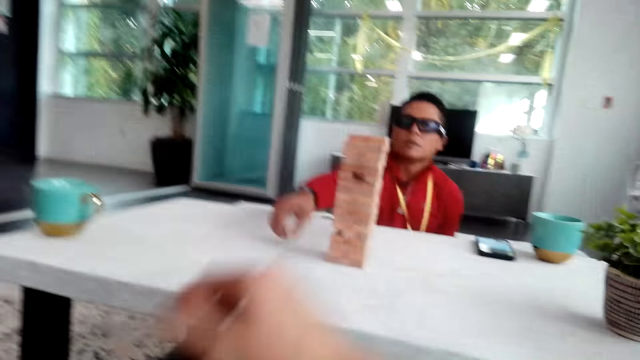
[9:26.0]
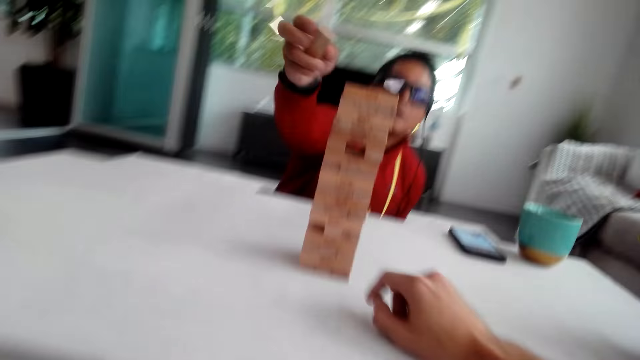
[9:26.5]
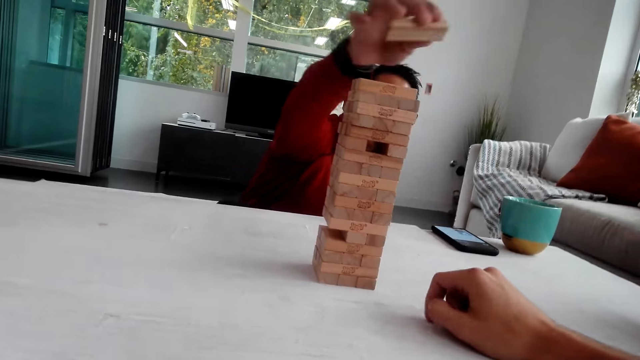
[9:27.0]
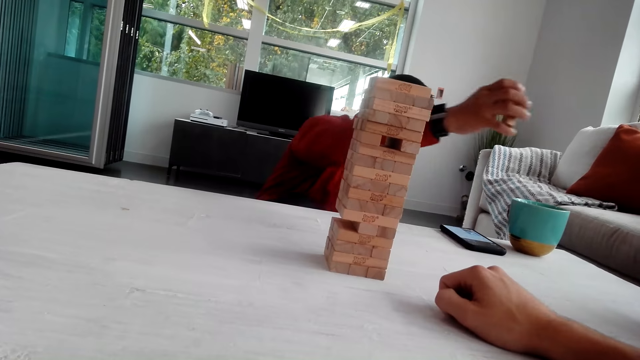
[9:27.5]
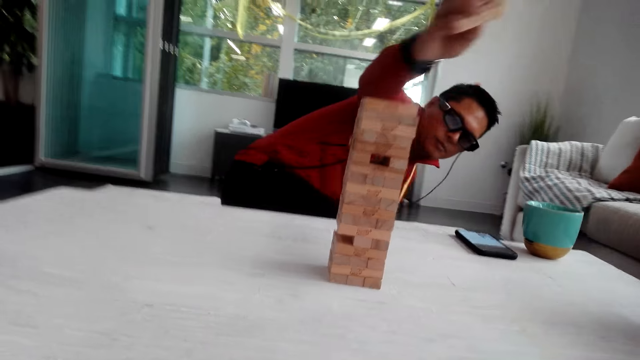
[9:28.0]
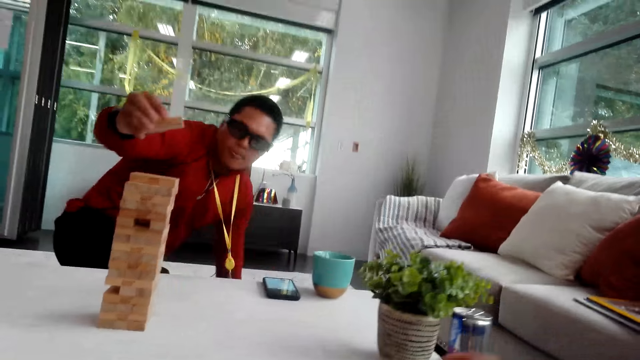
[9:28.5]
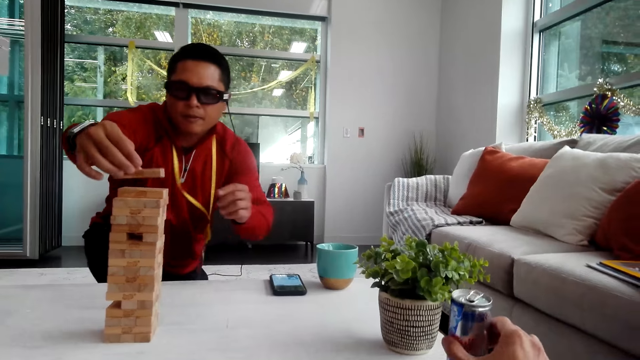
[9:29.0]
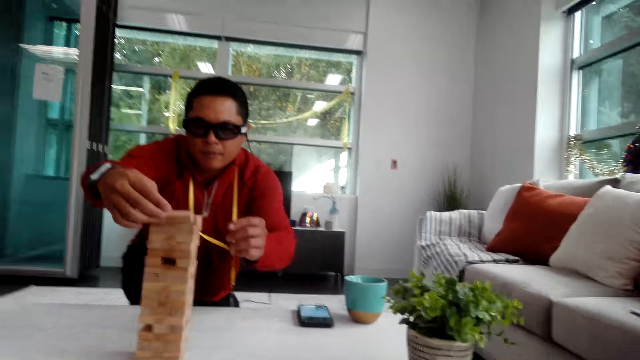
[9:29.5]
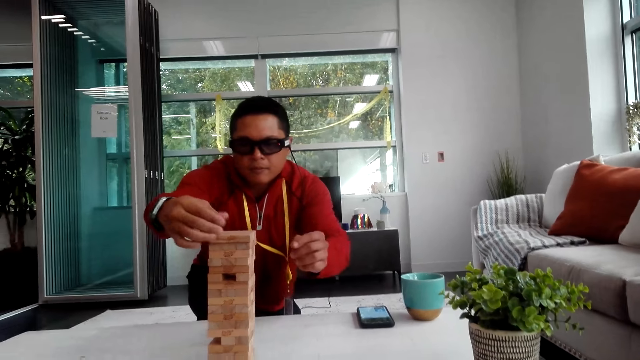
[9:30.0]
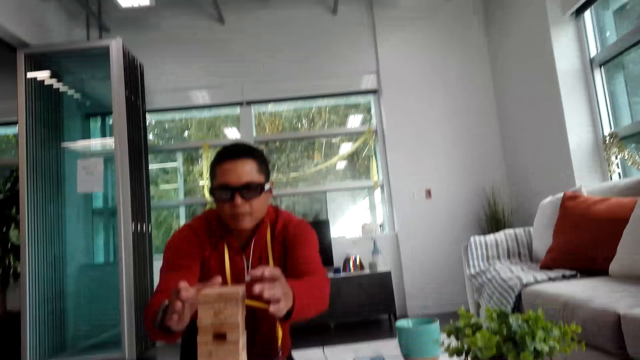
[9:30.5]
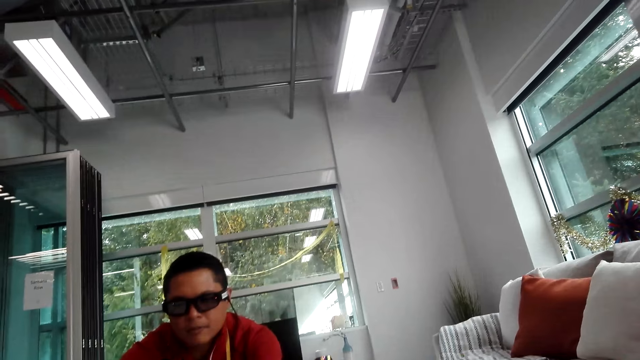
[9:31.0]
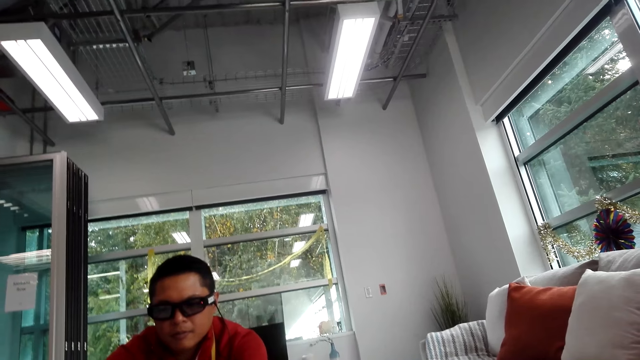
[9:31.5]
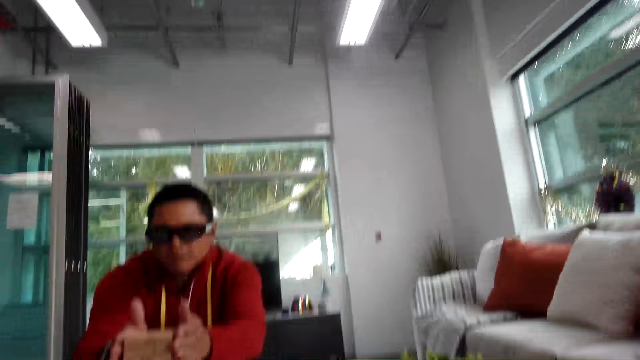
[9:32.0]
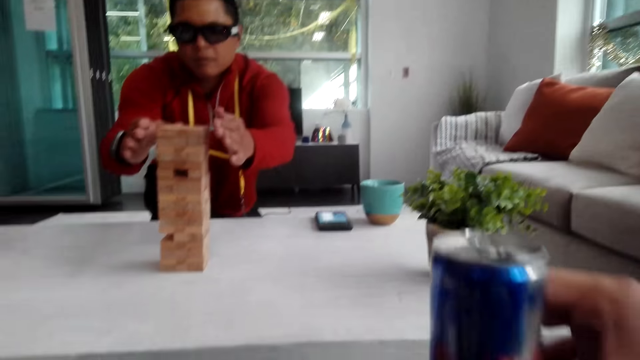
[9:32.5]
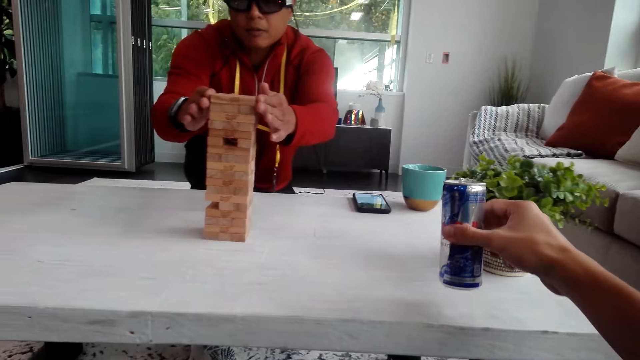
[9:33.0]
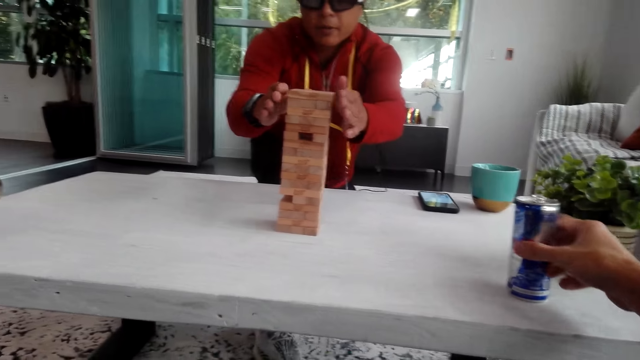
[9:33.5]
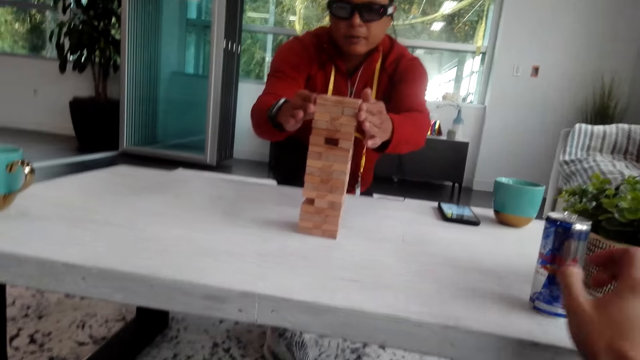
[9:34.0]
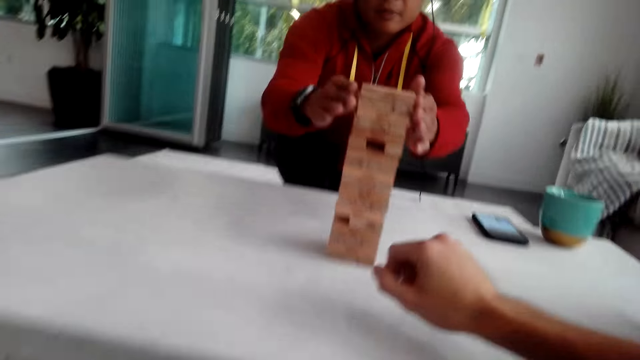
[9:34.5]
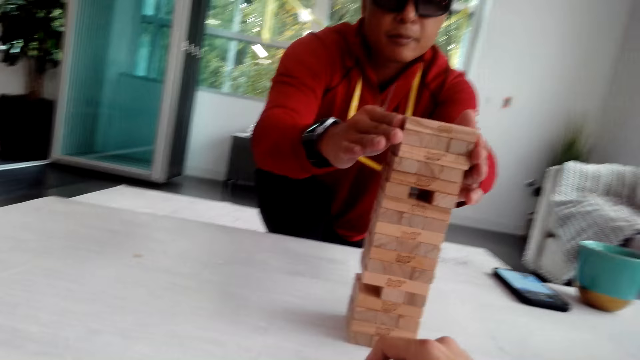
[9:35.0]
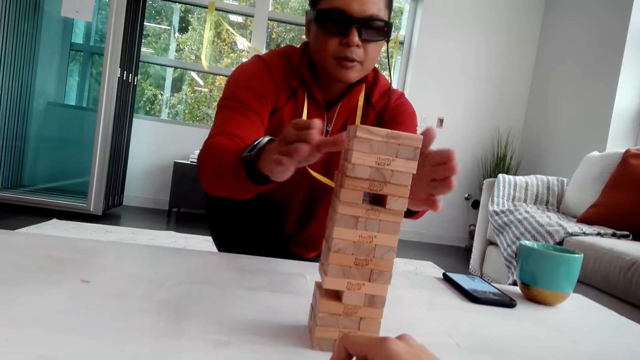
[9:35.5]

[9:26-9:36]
The camera wearer looks on the other side. A man drops the jenga. He picks up the jenga. The man stands beside the table. He puts the wooden block on top of the tower. The camera wearer puts the can on the table.

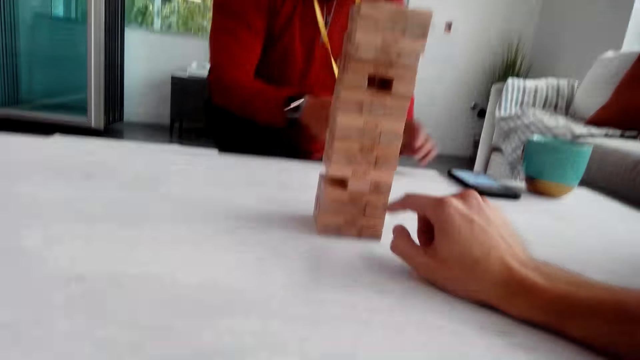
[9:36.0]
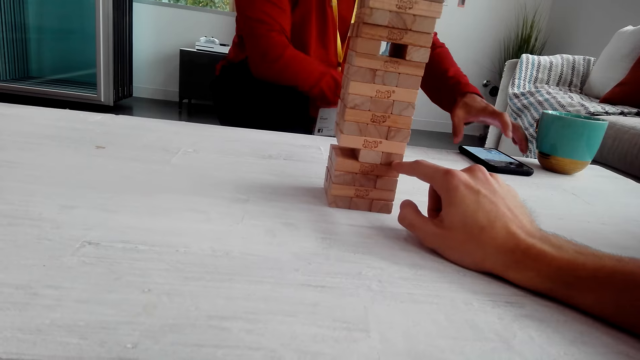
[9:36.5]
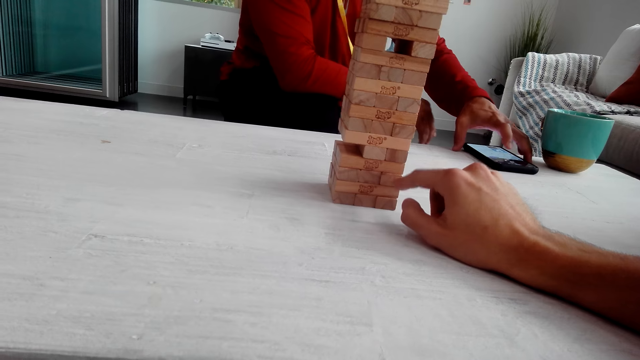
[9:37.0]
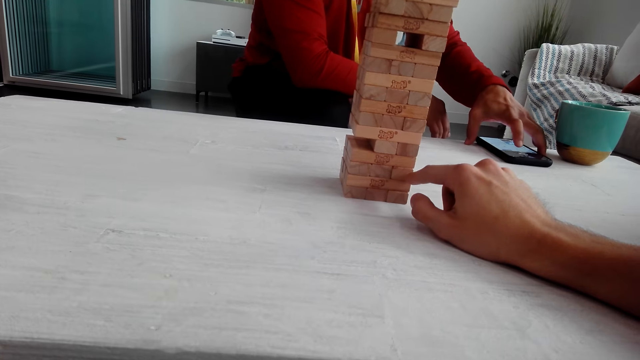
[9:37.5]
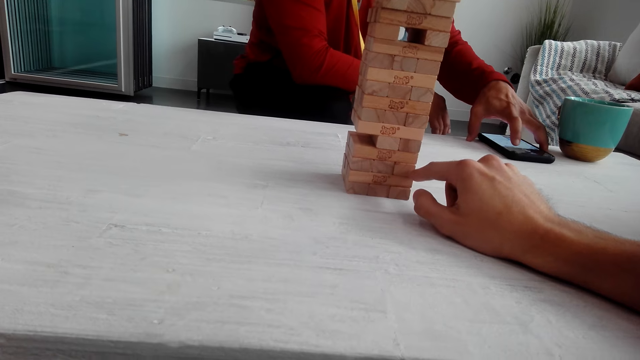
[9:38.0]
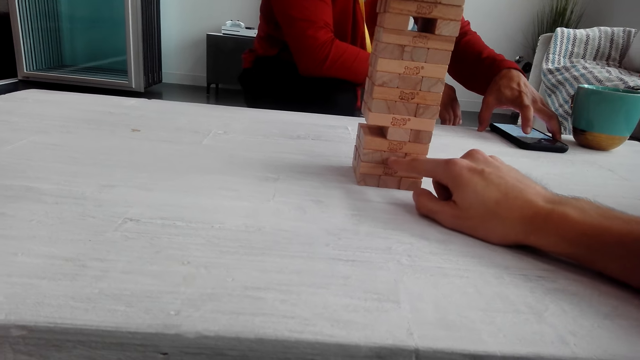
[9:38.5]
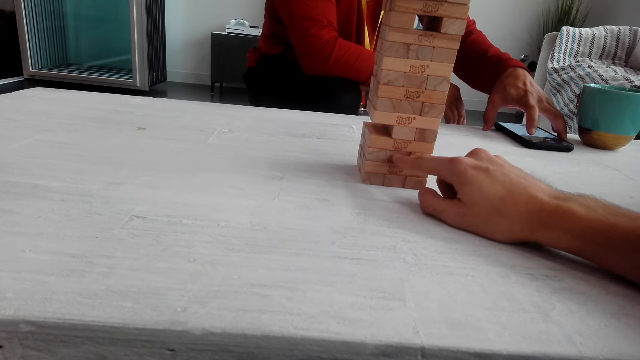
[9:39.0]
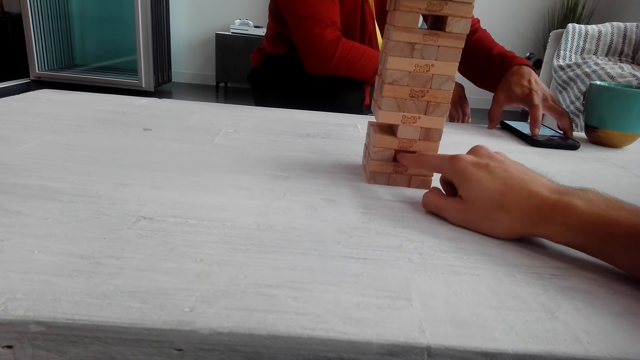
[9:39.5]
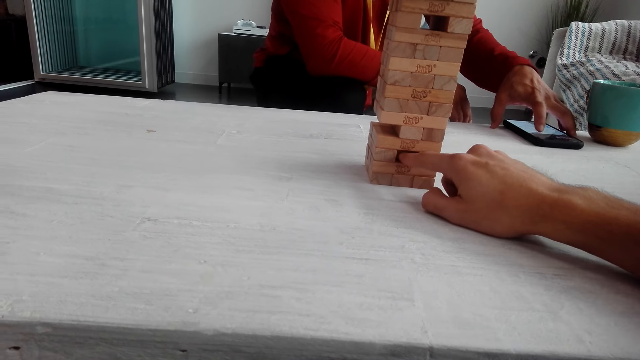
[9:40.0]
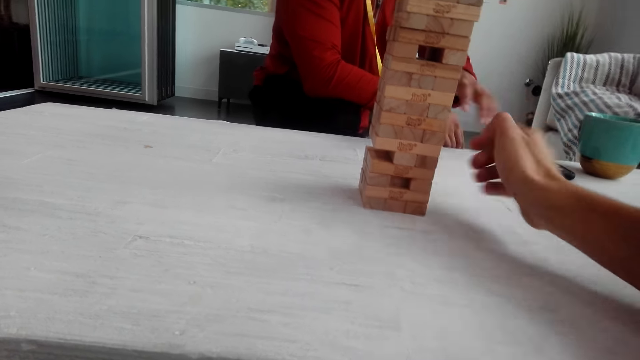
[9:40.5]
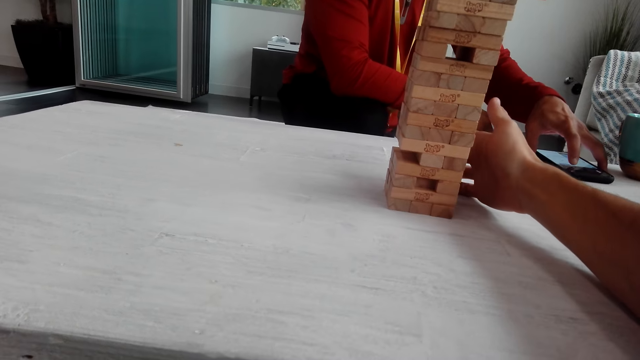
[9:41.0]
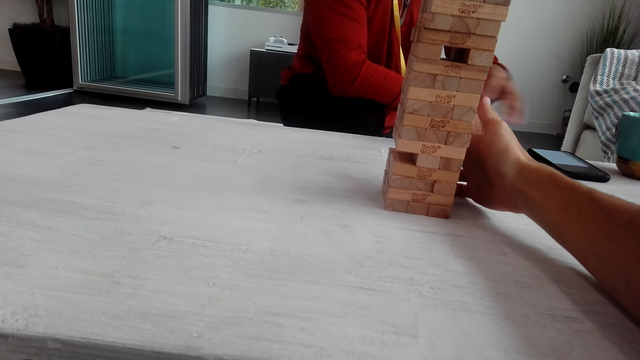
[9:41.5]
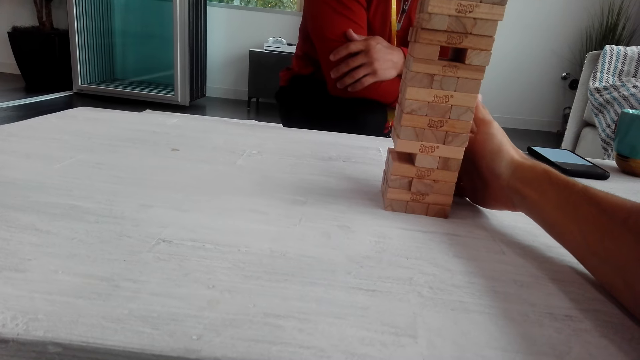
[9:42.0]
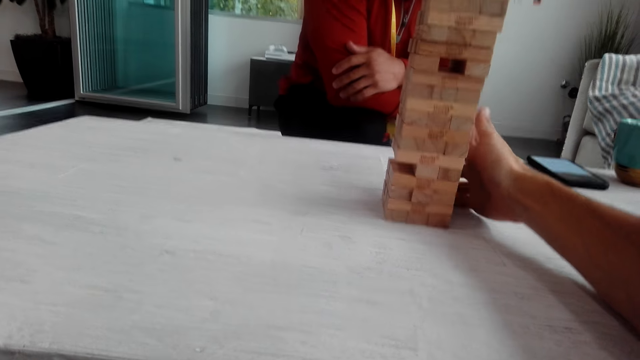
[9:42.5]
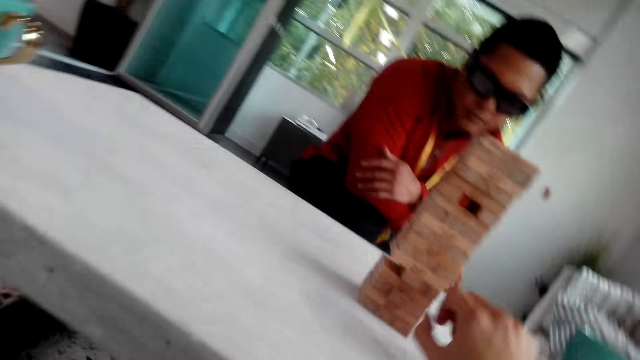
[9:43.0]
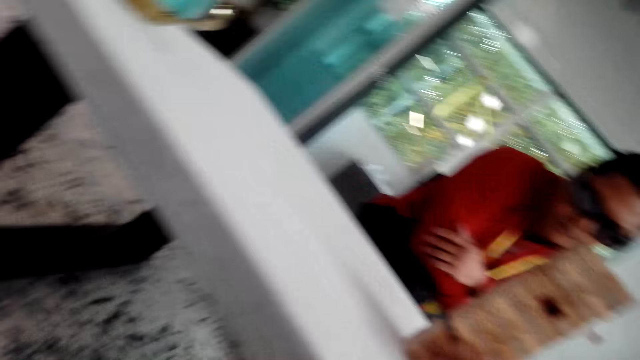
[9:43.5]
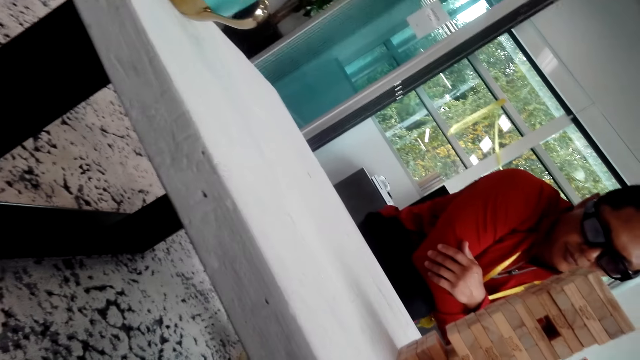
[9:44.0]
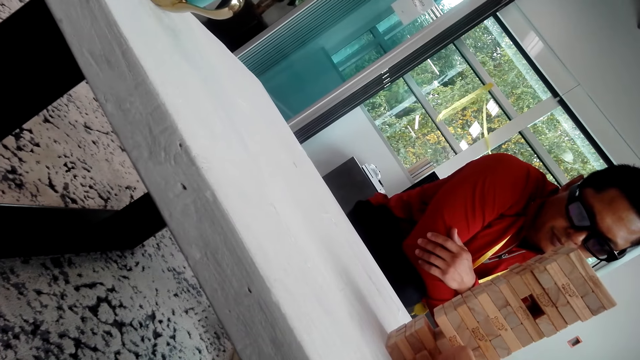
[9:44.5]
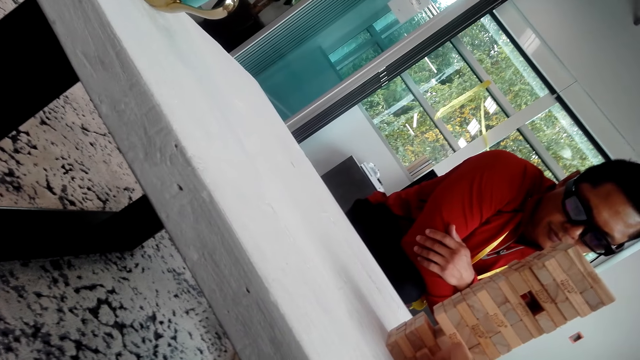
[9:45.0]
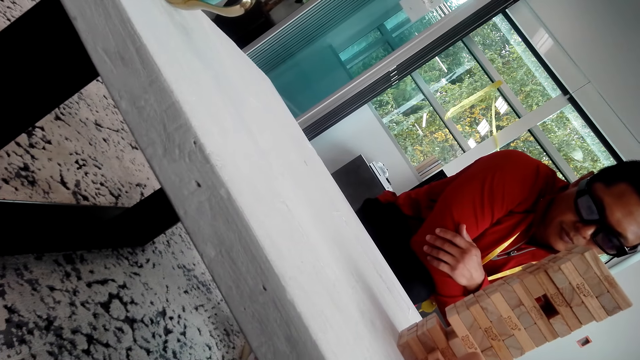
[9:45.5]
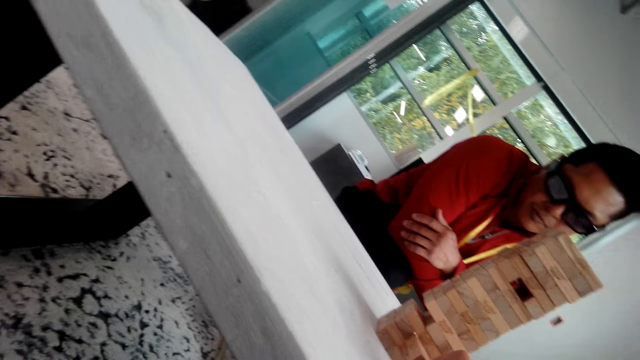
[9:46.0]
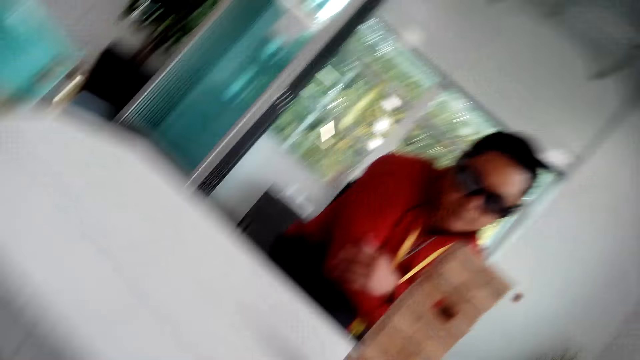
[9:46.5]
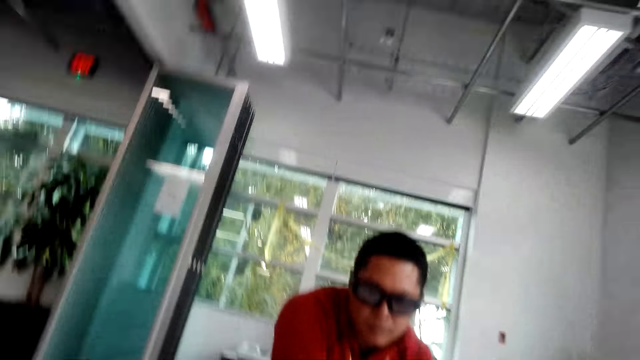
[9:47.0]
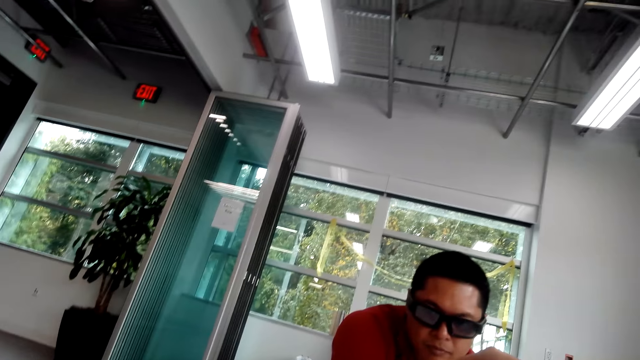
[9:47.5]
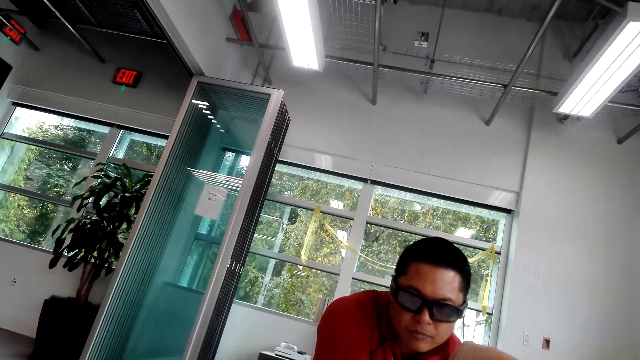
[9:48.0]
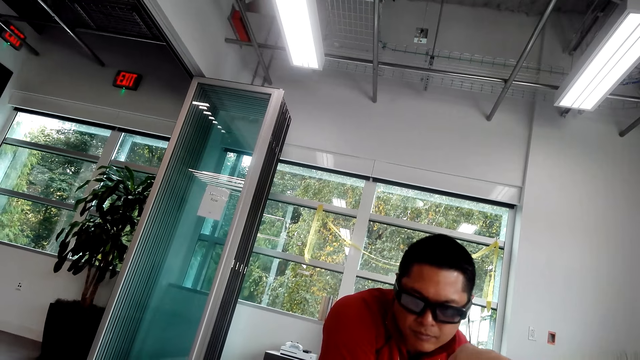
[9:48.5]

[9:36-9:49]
The camera wearer pulls the jenga. They touch the wooden blocks. They push the wooden block. A man holds the phone. He dials the phone. He moves his hand. The camera wearer removes the jenga.
